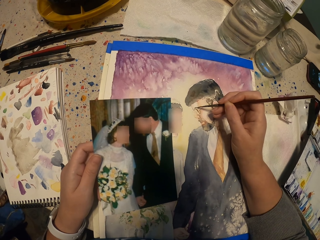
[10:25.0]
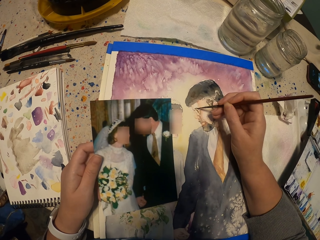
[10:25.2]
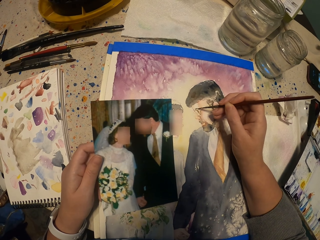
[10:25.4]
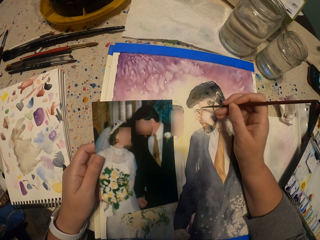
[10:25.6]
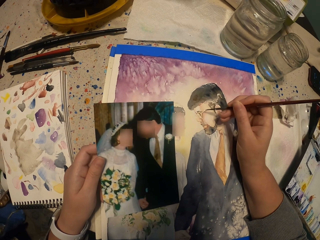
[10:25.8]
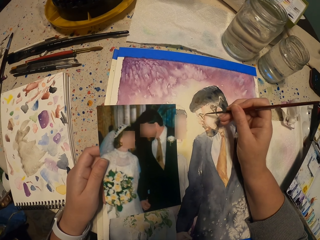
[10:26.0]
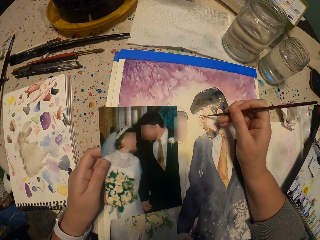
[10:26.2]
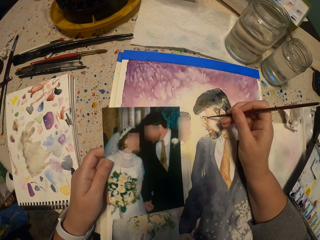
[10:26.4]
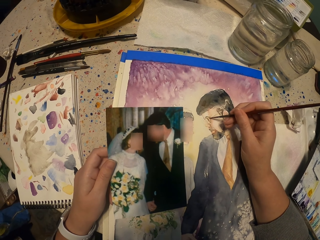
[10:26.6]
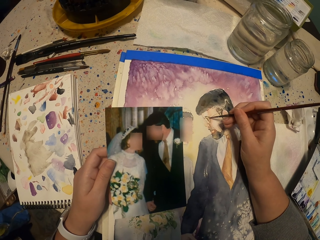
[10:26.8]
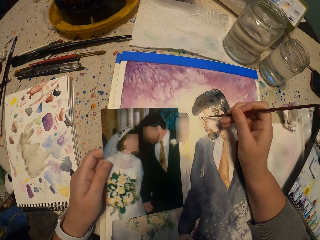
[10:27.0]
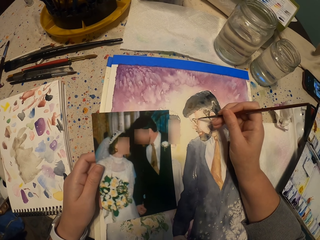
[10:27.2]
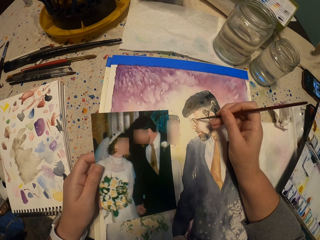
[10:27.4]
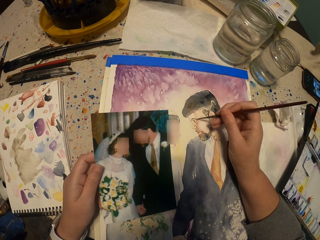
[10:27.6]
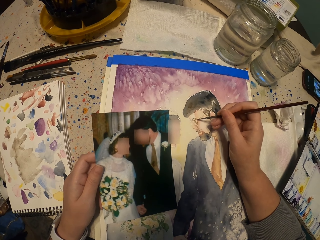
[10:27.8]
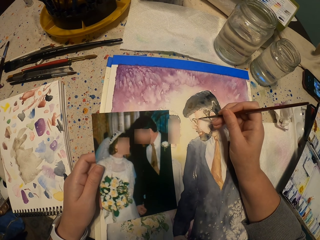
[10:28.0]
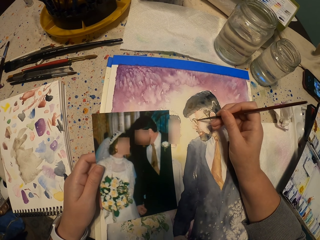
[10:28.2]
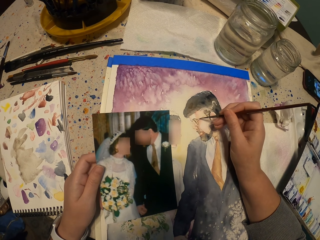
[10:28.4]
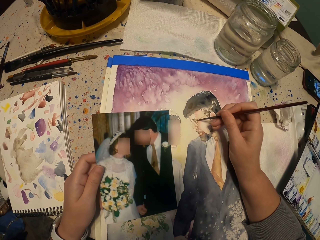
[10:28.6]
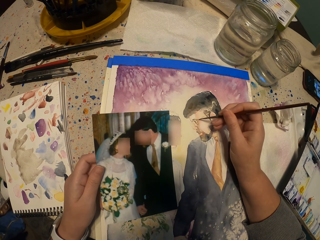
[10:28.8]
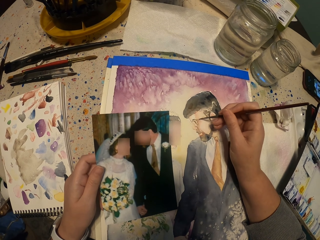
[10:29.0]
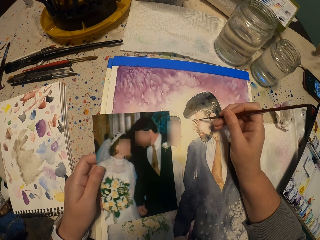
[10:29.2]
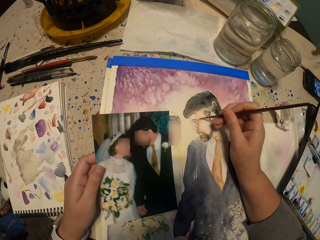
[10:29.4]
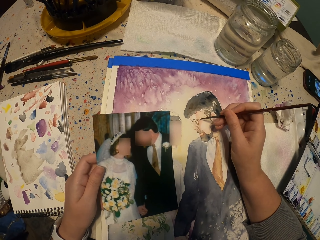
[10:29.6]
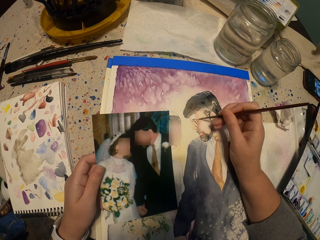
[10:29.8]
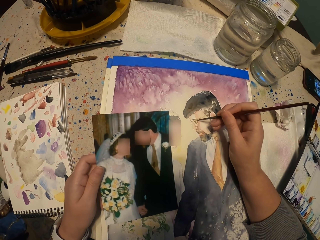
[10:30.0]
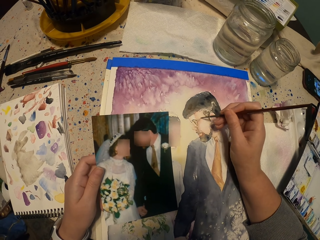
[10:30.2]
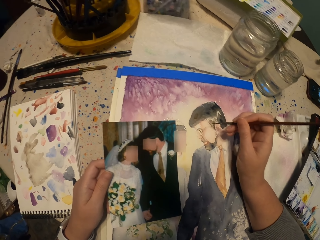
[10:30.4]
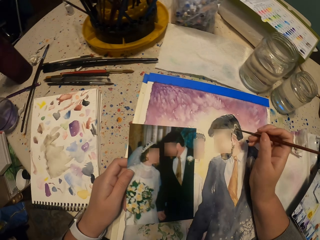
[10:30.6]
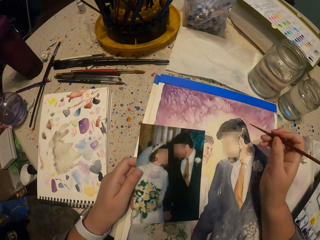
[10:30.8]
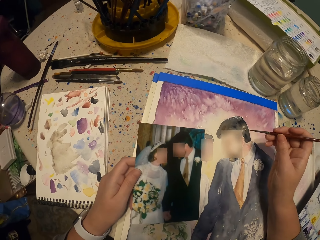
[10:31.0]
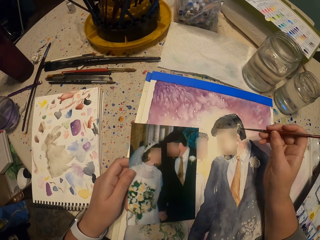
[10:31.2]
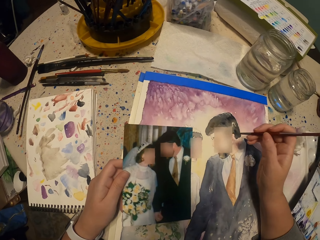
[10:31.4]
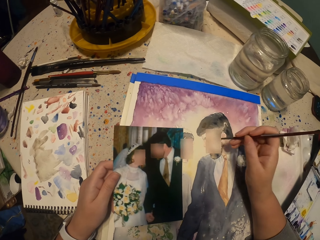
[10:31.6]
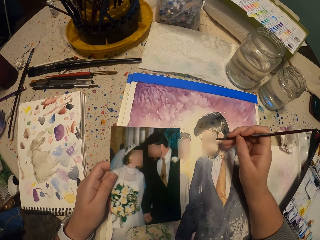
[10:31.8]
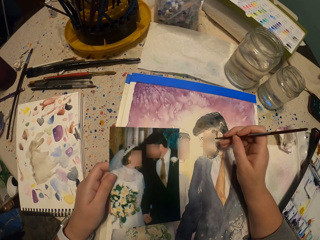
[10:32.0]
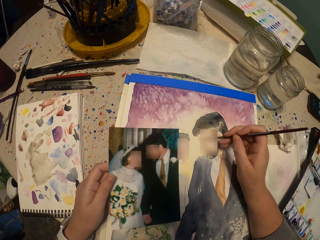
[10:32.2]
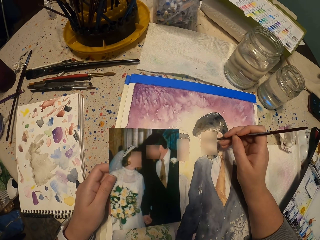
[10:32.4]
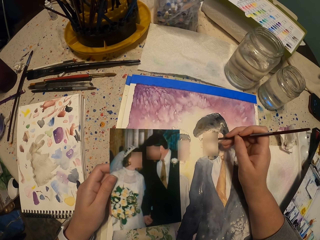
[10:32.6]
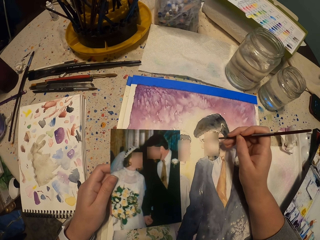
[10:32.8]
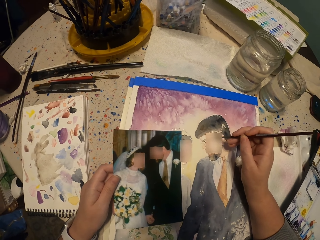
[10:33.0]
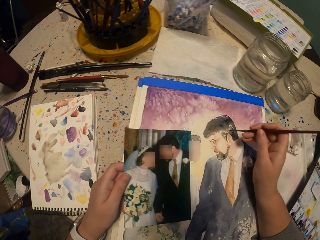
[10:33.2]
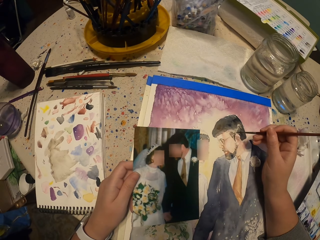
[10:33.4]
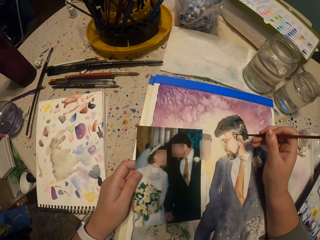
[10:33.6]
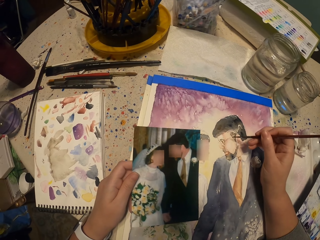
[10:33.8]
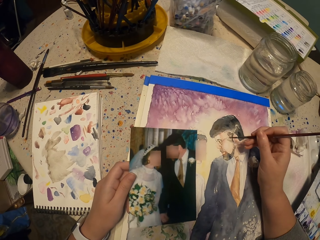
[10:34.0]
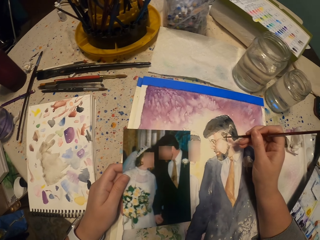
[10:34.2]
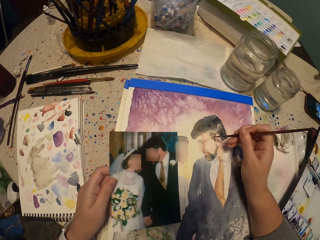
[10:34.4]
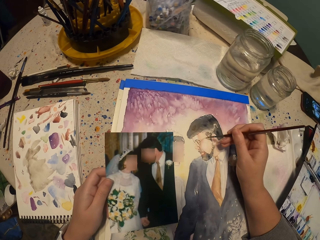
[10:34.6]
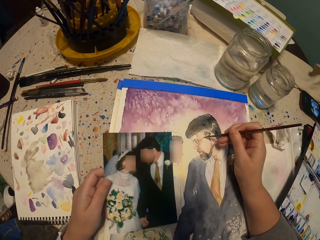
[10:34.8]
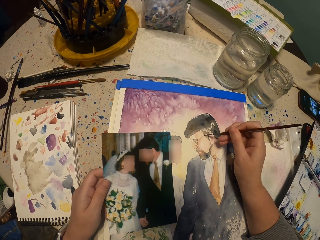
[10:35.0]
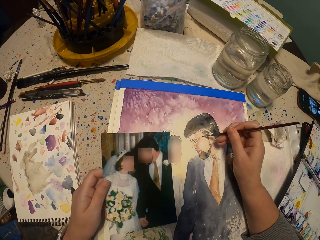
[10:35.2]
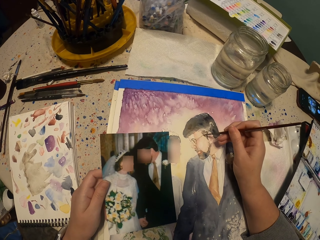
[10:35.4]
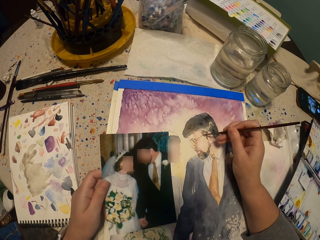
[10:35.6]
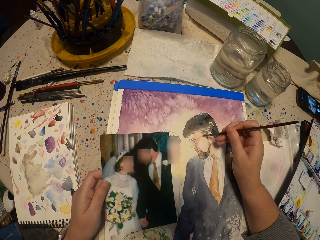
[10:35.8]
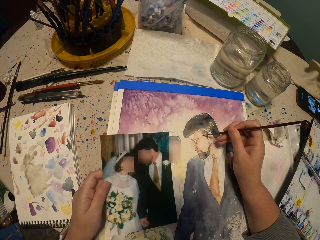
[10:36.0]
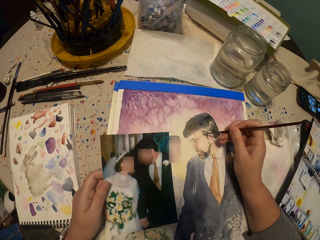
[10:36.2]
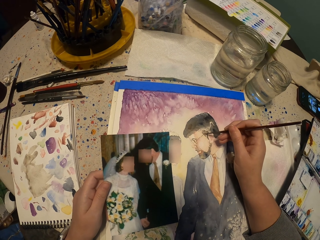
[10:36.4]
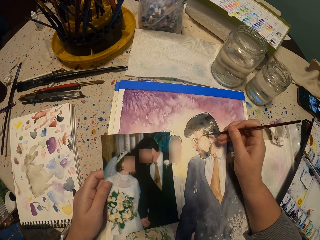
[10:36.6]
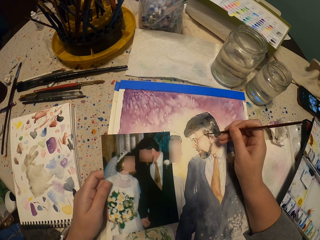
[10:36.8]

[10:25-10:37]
The camera wearer paints the picture.

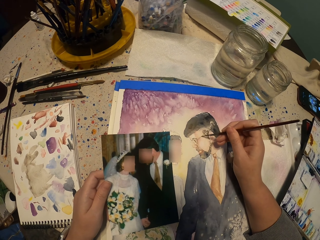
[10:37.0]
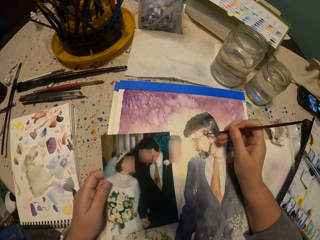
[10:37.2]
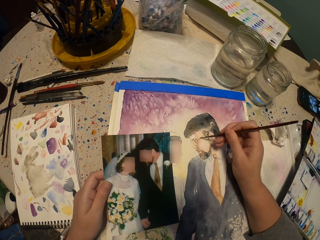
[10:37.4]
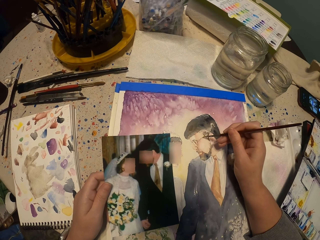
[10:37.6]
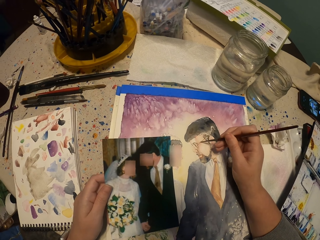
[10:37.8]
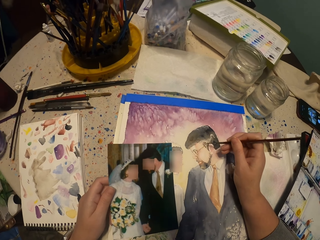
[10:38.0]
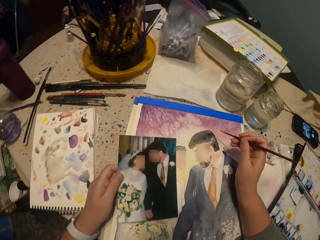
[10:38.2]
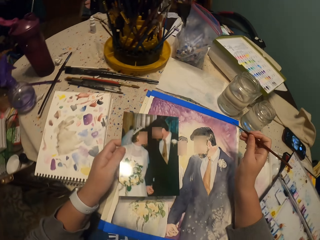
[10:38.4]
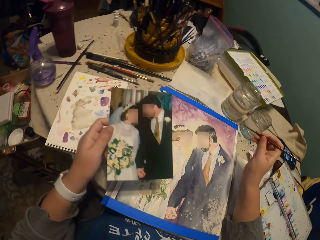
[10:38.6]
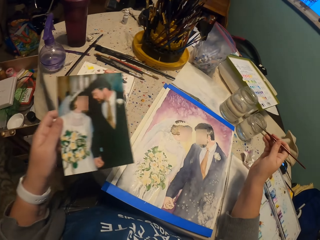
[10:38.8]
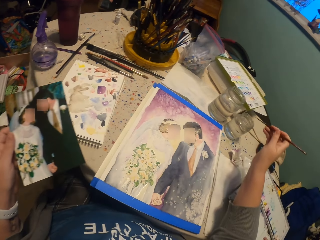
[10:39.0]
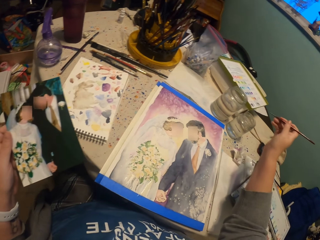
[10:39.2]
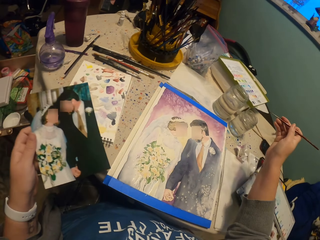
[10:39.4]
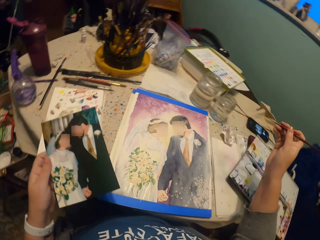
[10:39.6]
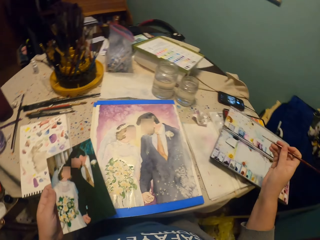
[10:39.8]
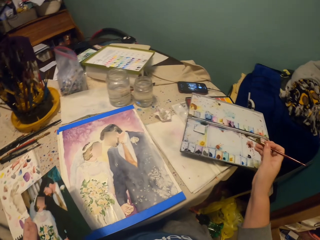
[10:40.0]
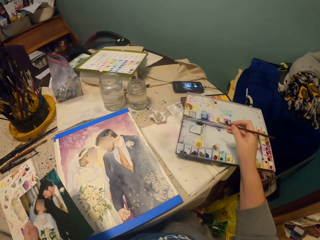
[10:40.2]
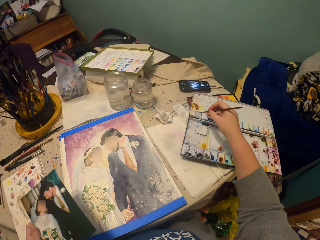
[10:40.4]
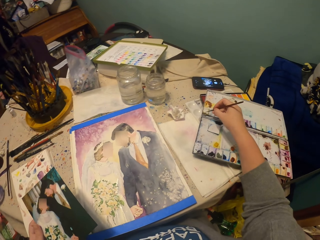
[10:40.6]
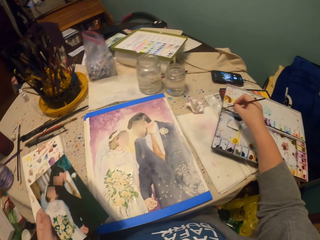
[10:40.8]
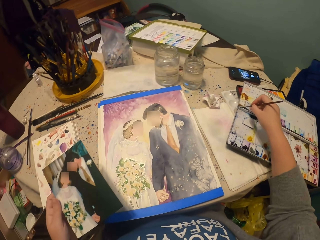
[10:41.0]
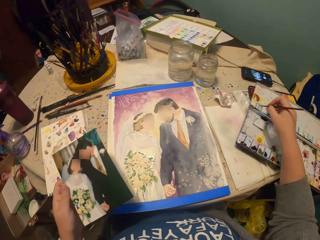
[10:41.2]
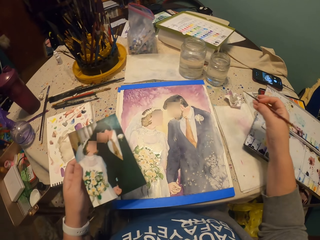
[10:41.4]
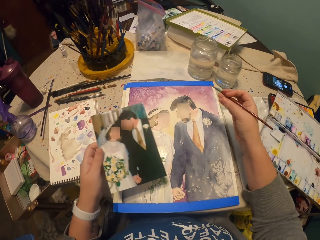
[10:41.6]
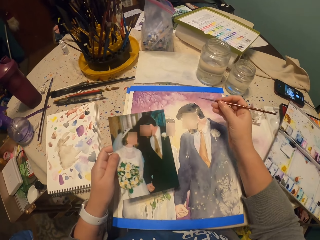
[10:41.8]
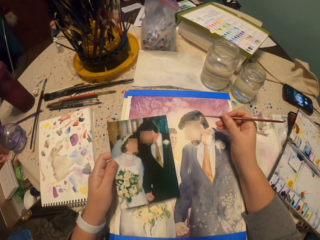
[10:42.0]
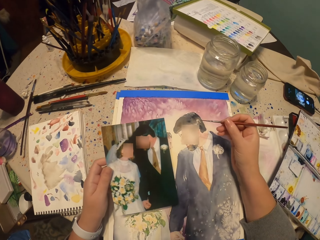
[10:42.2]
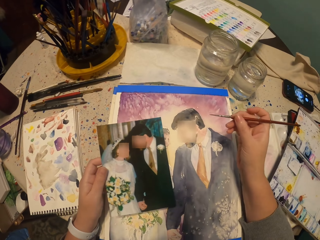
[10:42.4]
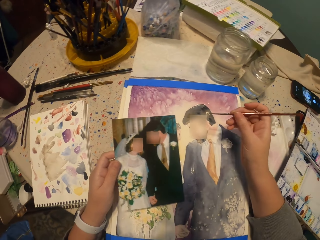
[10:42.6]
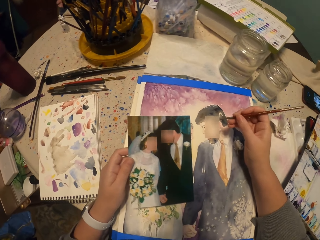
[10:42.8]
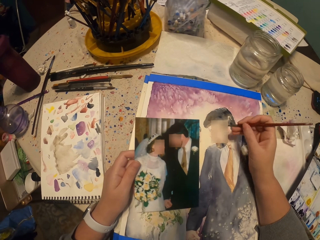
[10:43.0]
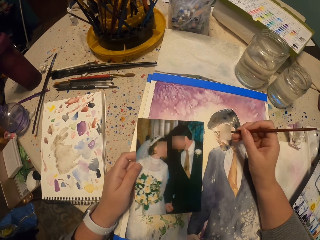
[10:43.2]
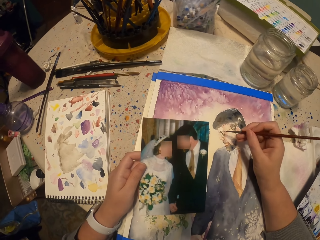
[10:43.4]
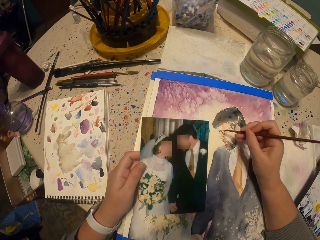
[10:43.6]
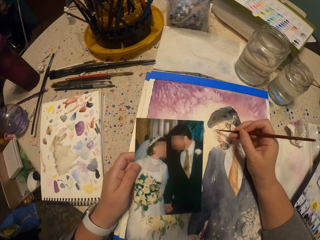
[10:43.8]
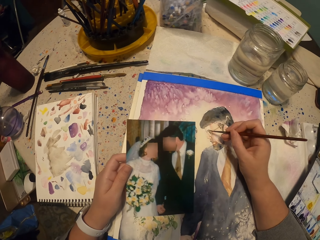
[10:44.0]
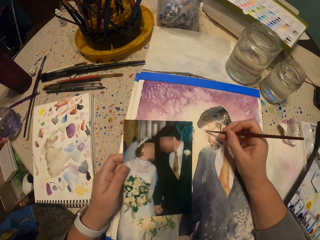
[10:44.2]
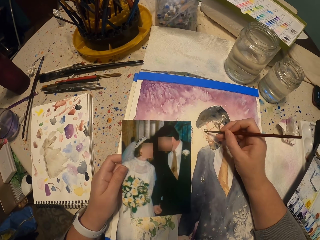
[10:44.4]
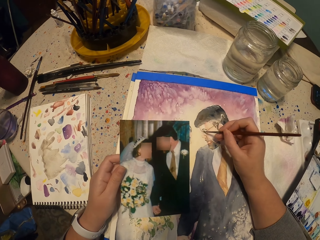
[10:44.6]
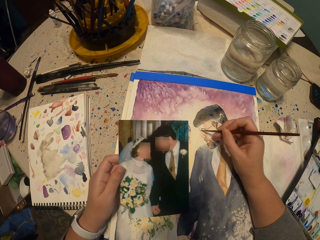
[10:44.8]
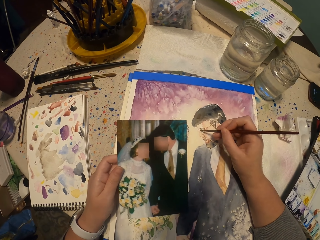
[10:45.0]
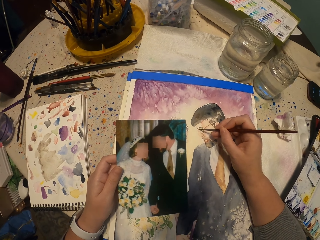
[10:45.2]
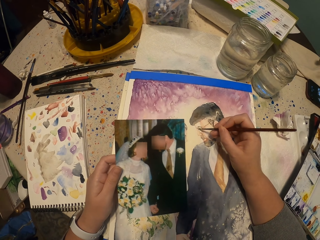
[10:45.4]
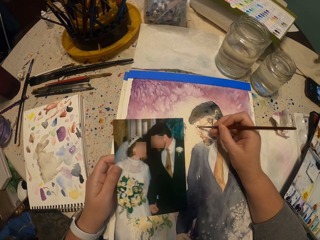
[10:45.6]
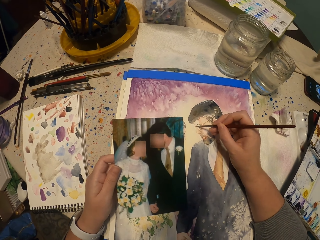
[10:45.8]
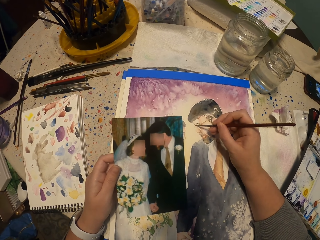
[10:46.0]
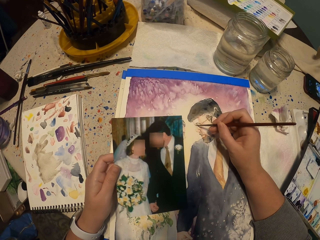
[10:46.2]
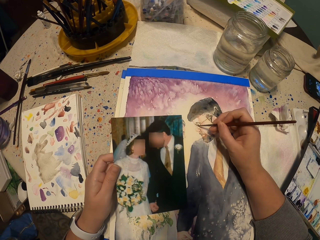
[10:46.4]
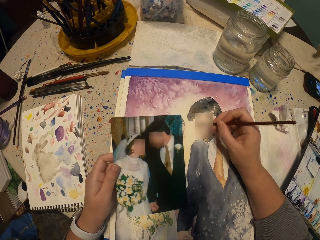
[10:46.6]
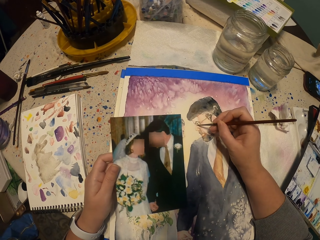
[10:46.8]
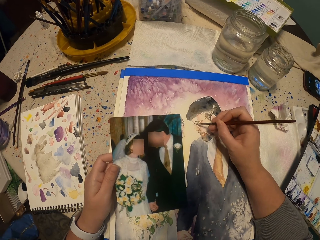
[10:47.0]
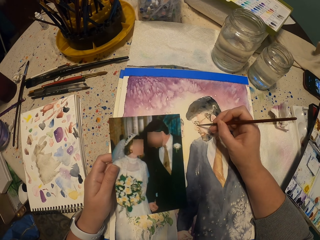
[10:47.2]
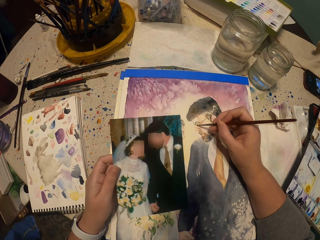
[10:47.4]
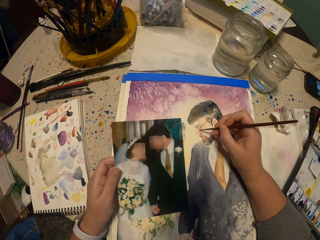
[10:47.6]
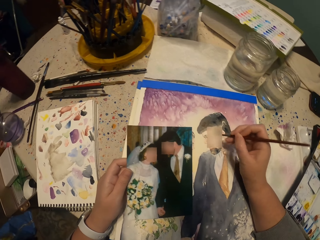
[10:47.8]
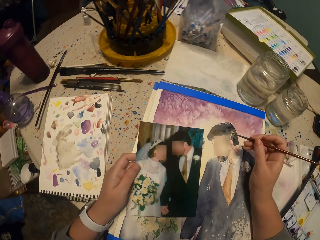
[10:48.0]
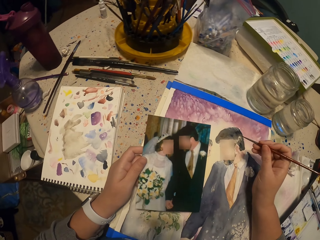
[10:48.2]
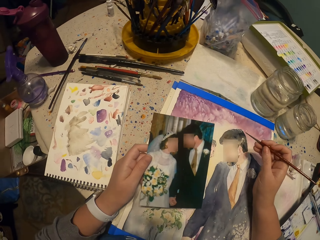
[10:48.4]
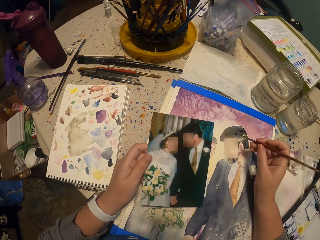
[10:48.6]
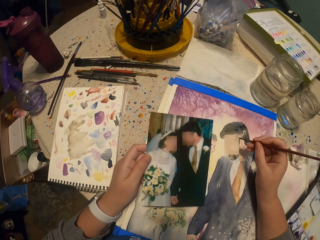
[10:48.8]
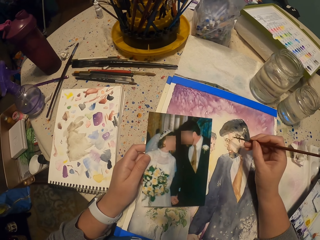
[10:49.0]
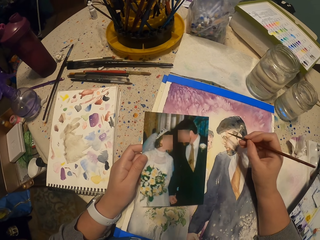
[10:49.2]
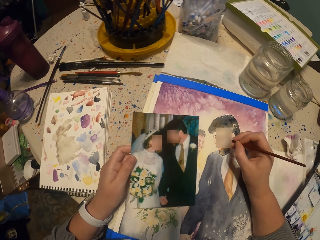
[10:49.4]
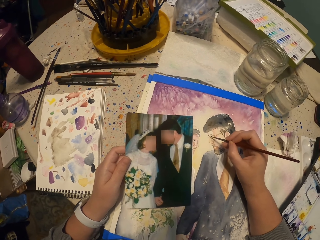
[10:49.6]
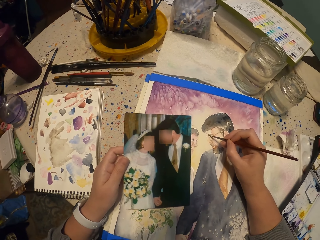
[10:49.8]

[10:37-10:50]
The camera wearer dips the paint brush in the water color. They paint the picture.
